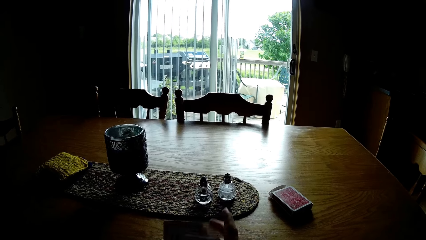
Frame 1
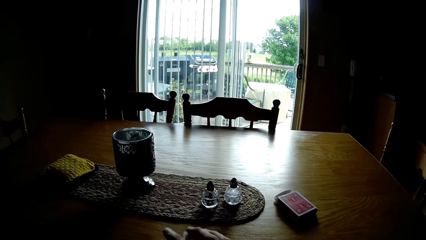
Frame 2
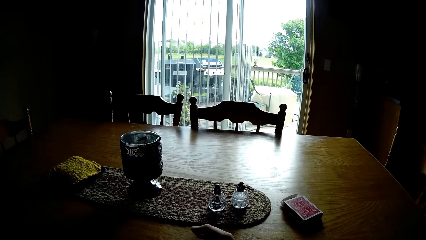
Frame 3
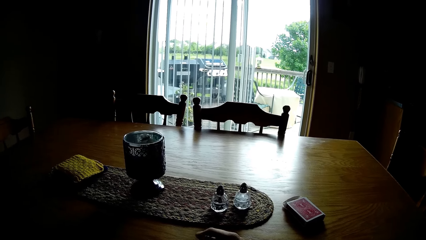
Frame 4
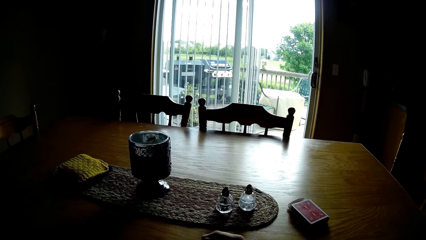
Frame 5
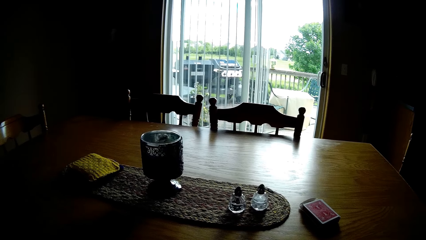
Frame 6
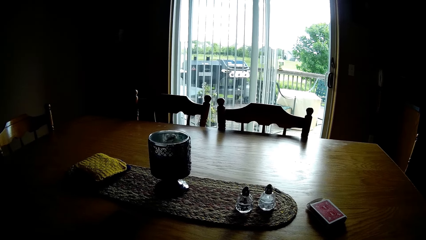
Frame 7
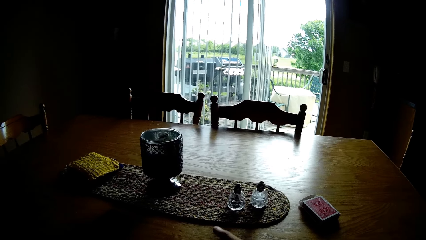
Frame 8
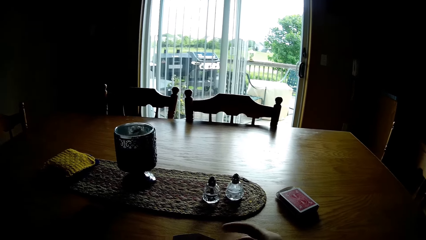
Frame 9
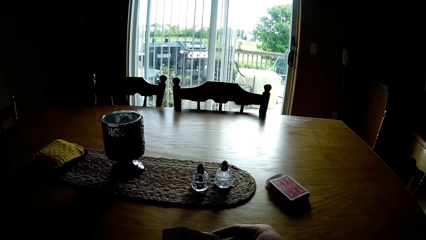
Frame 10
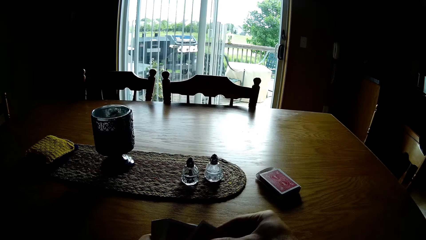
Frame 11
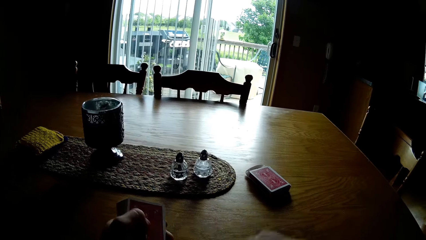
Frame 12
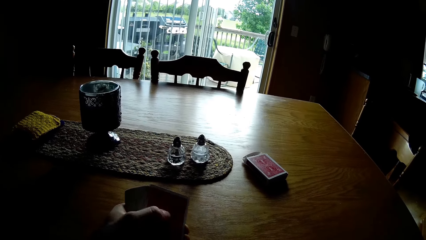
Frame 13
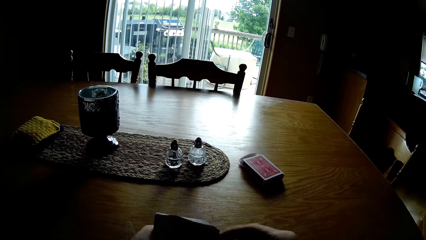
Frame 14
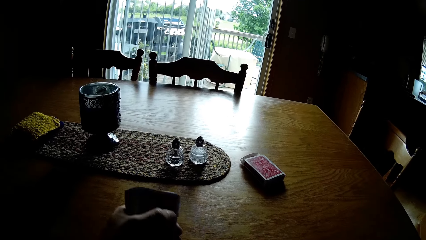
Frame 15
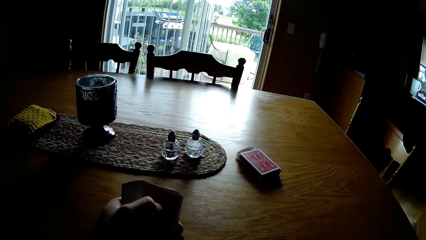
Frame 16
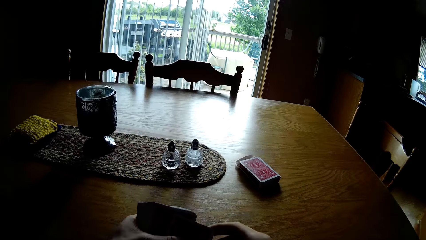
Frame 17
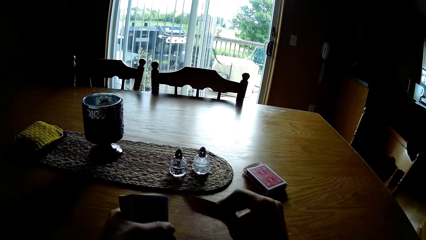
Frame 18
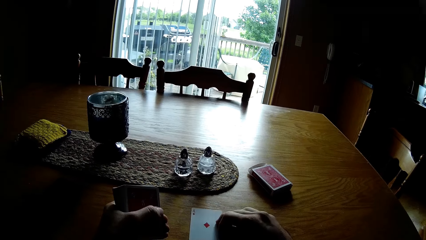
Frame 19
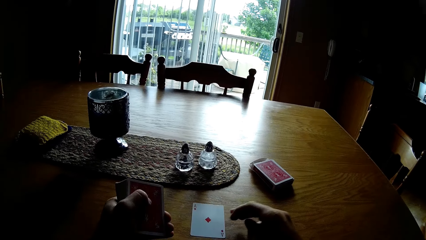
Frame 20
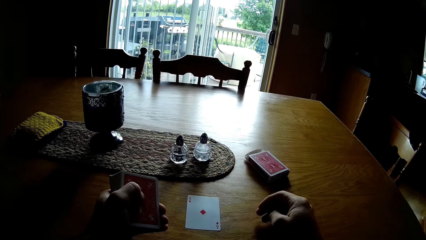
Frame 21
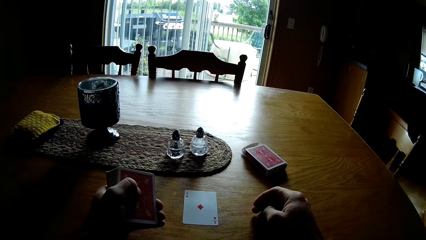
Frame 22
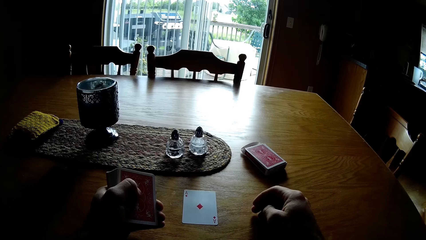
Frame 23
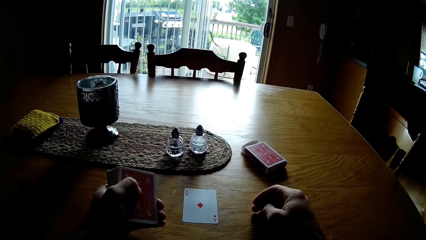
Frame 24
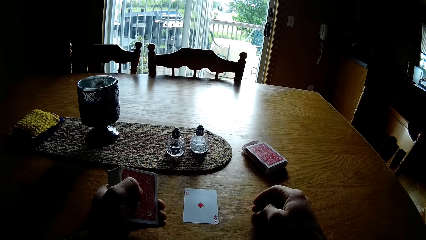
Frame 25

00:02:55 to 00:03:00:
The camera wearer arranges the play card on the table. They pick the cards.

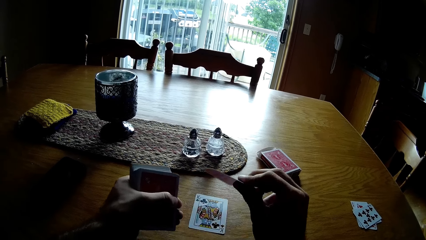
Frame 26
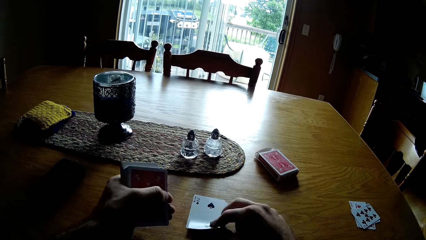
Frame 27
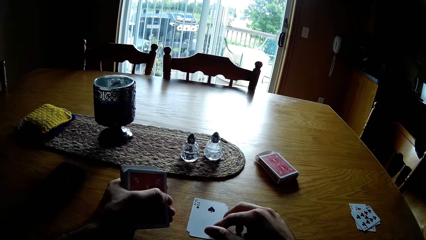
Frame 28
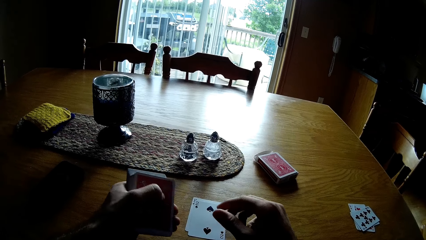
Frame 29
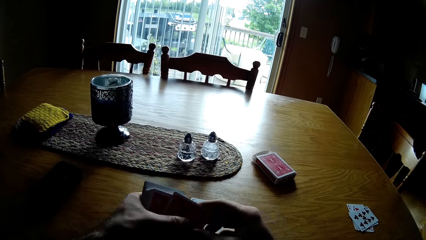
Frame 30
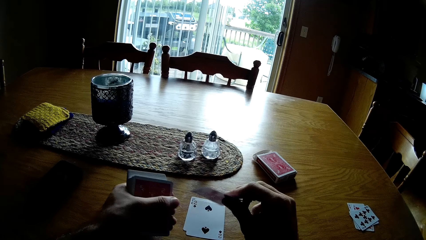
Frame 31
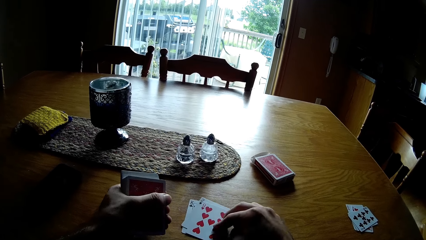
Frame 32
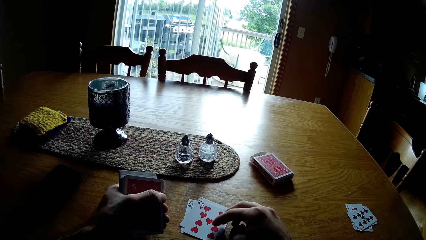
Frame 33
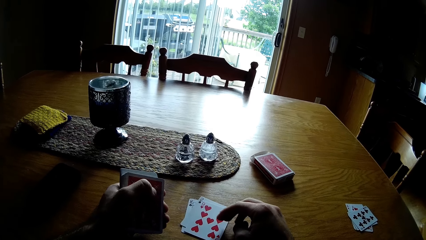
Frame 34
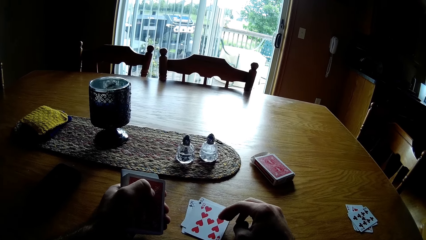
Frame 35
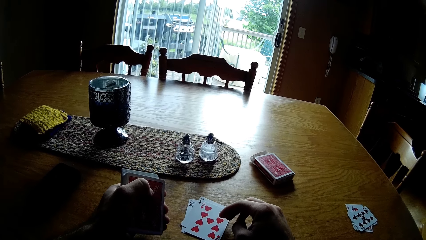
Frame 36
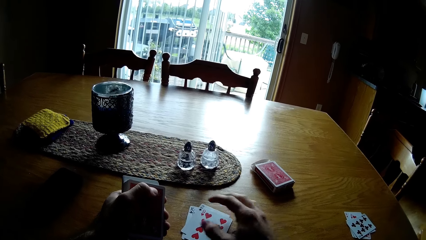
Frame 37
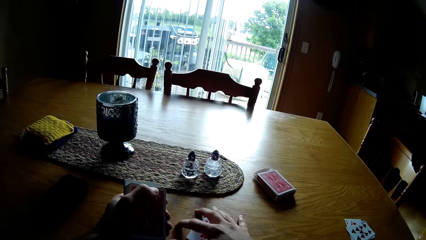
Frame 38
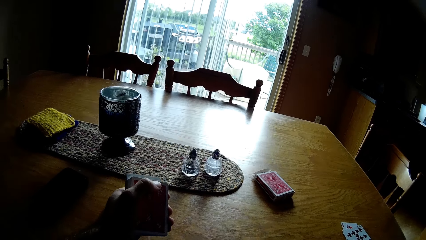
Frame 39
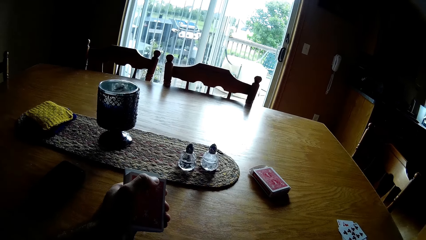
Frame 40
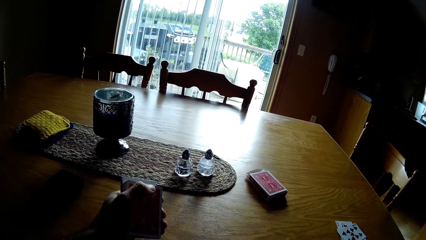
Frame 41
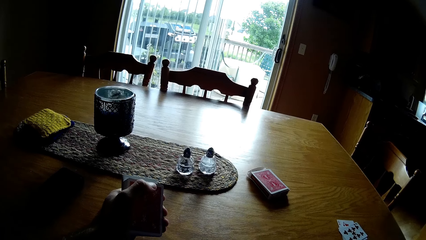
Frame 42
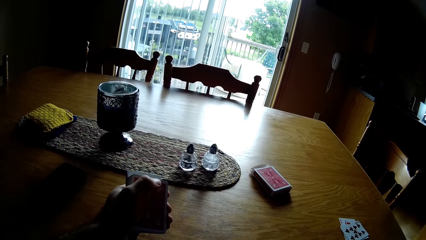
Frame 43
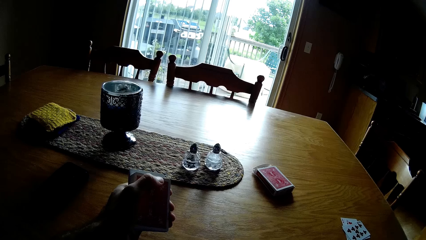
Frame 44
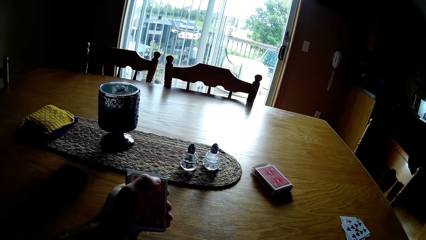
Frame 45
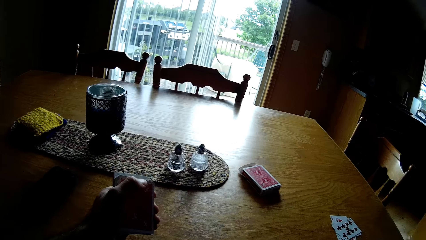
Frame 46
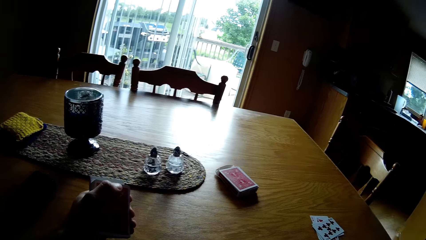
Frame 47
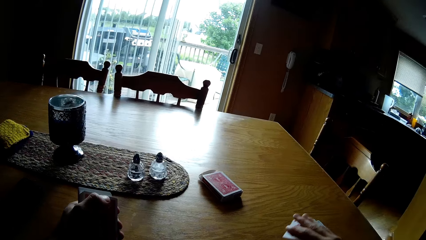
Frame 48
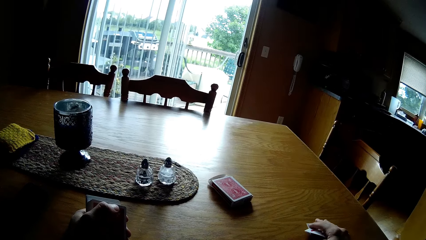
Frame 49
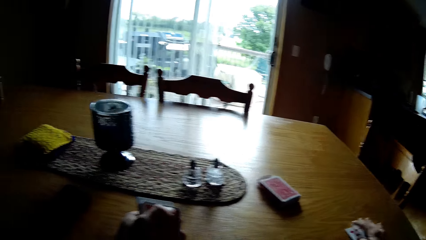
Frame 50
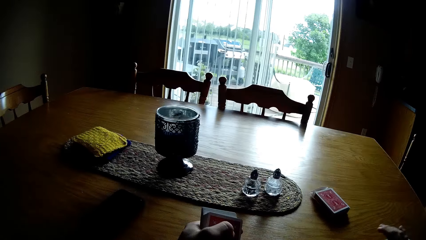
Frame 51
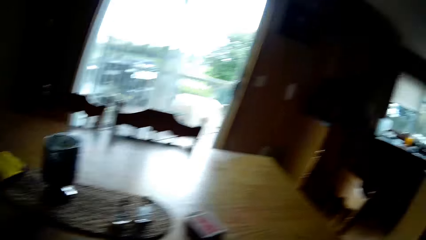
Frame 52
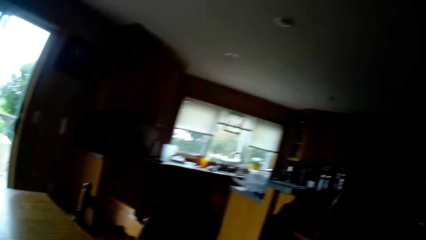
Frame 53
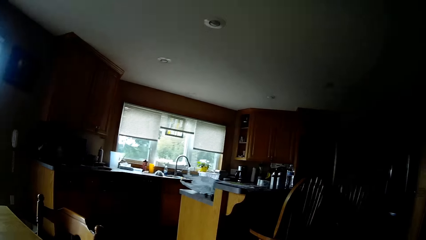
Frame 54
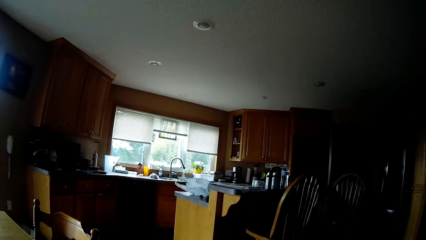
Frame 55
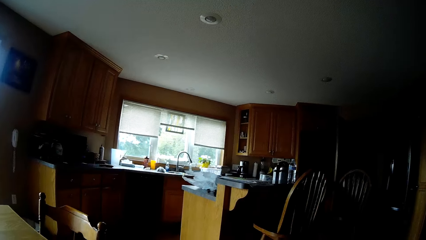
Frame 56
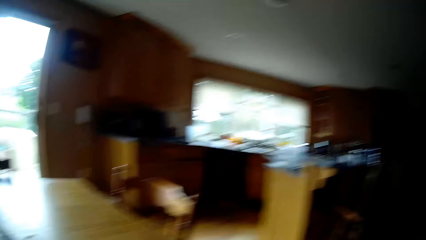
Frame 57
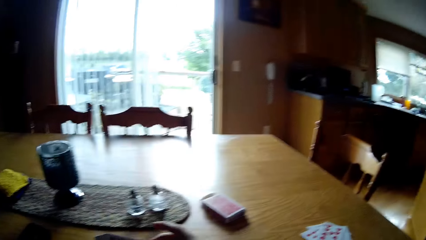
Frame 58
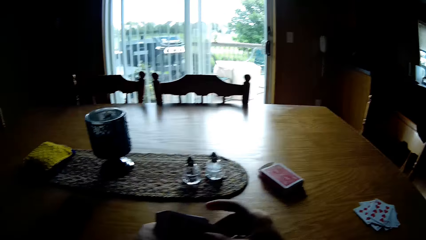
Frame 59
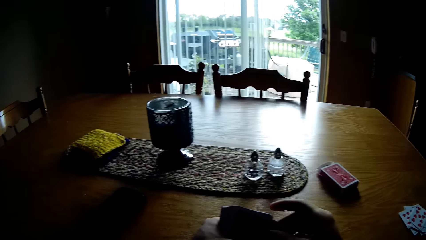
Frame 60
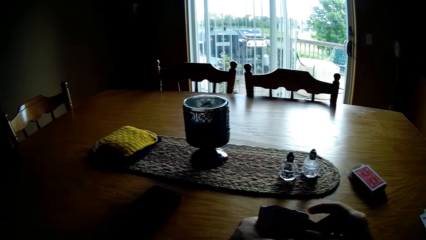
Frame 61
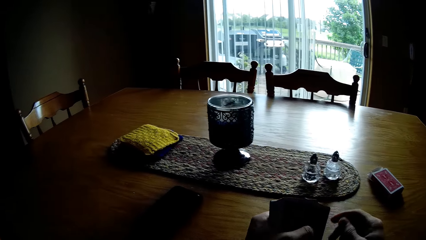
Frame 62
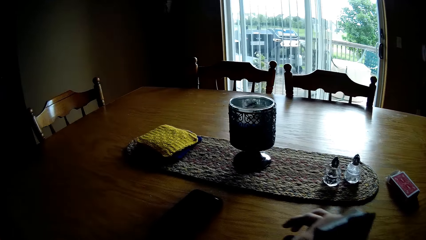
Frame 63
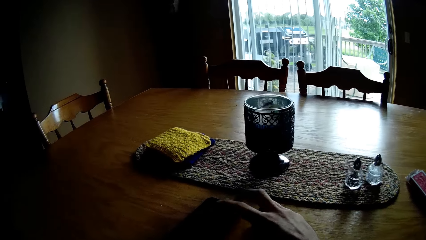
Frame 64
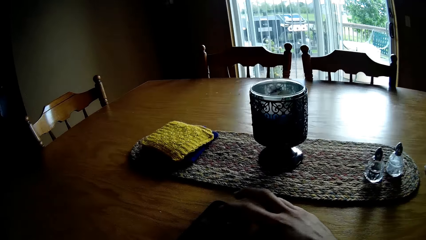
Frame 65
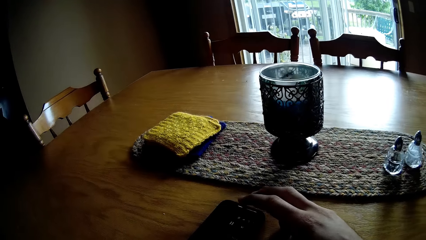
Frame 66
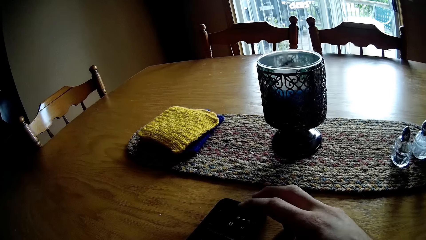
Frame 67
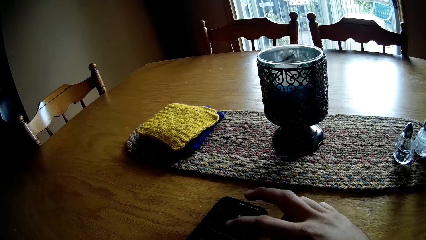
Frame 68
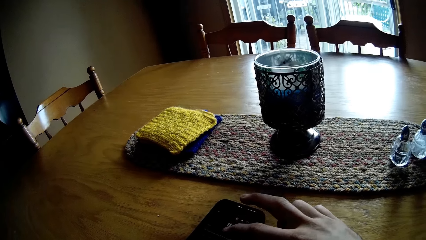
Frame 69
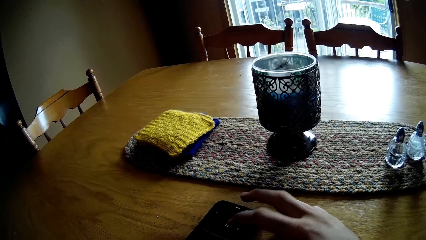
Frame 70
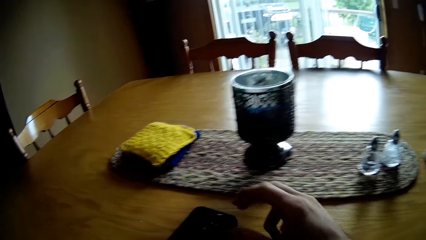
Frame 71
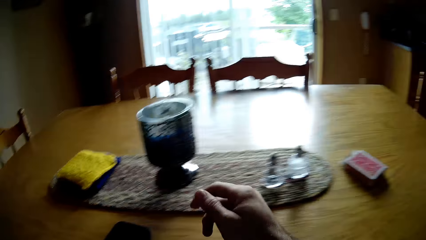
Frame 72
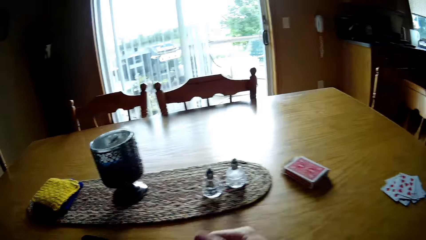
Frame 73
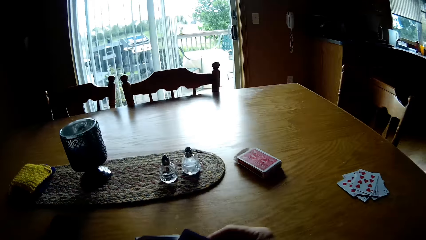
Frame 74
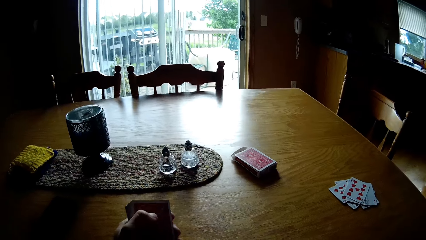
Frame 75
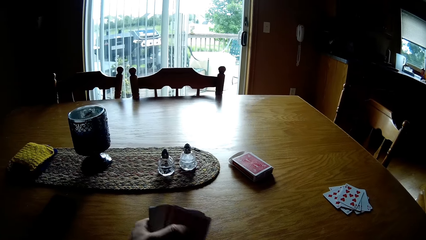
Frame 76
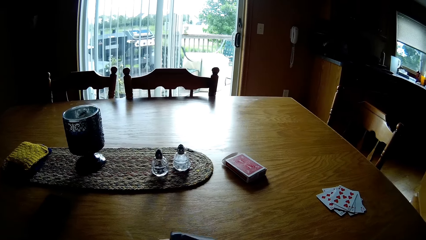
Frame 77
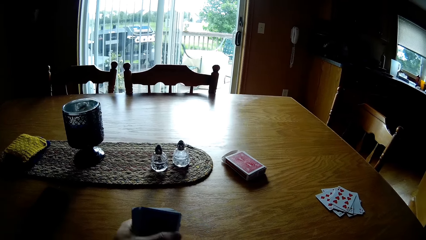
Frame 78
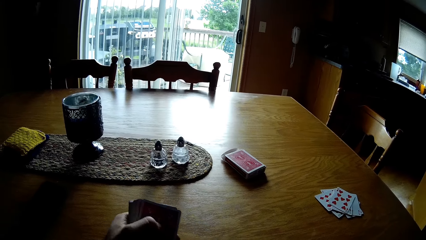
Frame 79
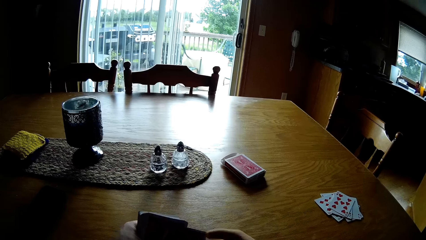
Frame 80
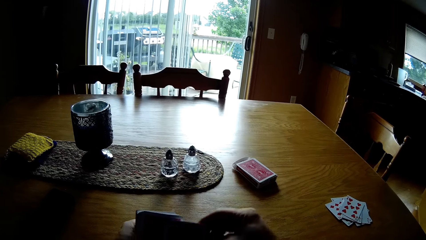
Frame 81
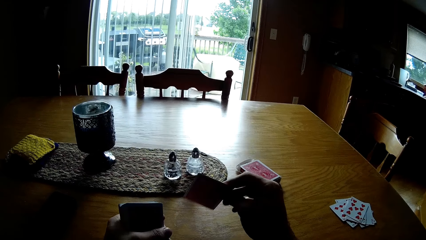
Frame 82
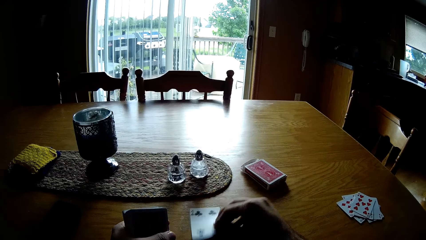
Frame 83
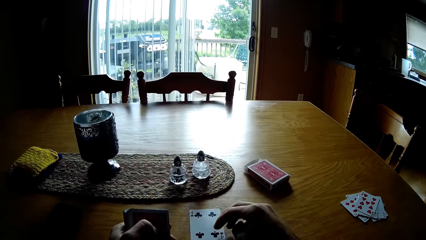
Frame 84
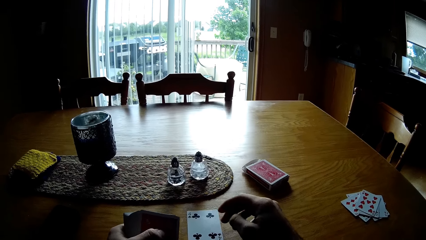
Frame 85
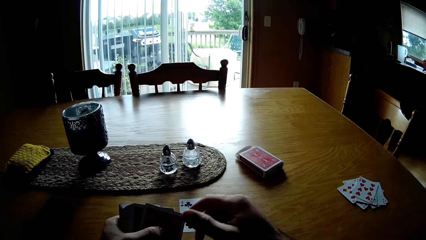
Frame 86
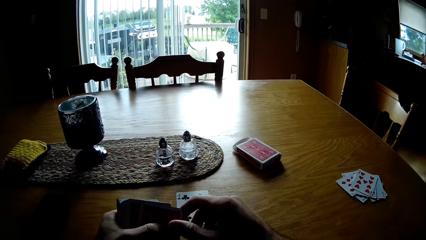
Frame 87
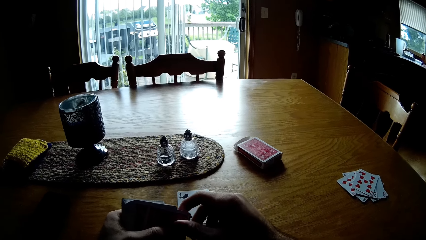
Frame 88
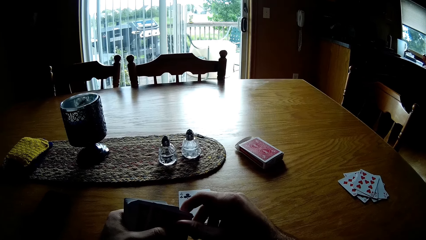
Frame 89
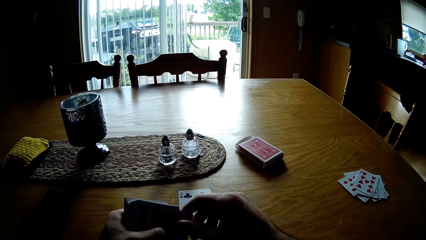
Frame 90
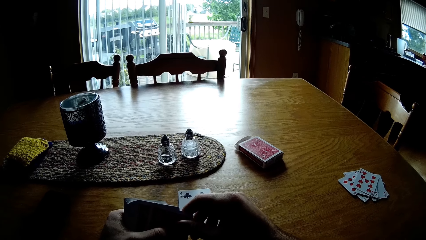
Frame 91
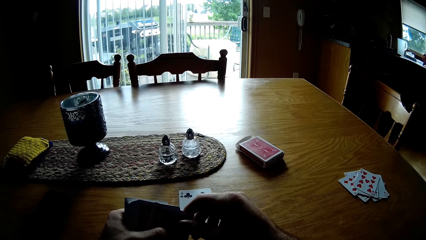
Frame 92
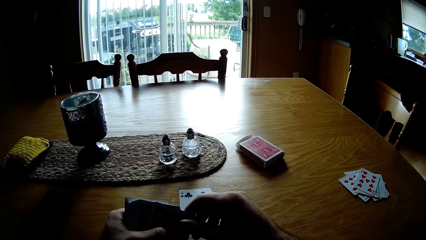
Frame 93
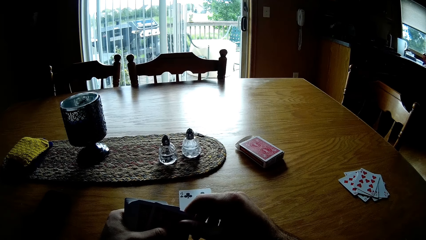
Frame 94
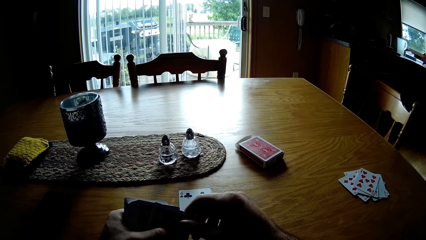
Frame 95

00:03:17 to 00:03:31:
The camera wearer picks the card. They put the card on the table. They pick the card and put the card on the table. They pick the cards and put the cards on the table. They look at the kitchen. They hold the cards. They dial the phone. They hold the cards. They shuffle the play card. They pick the card and put the card on the table. They hold the card. They take the play card.
